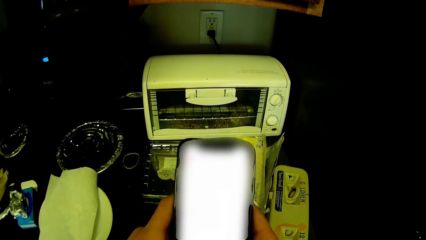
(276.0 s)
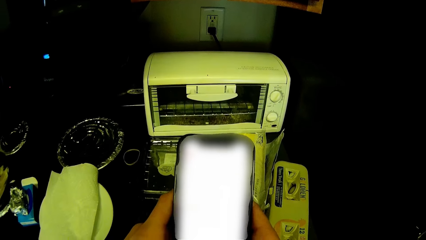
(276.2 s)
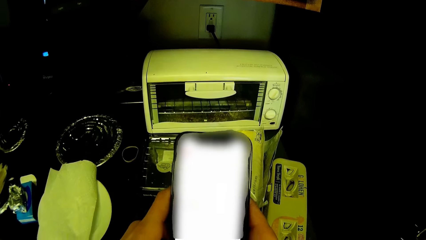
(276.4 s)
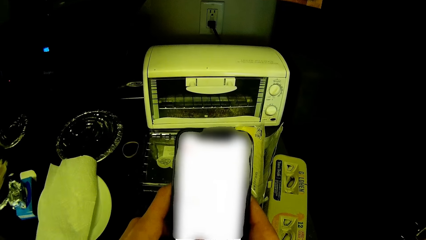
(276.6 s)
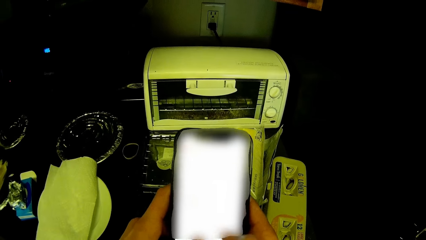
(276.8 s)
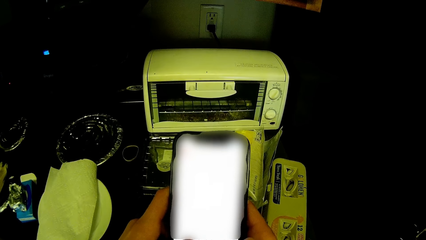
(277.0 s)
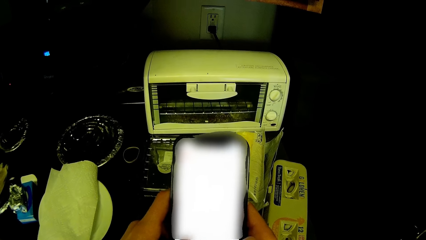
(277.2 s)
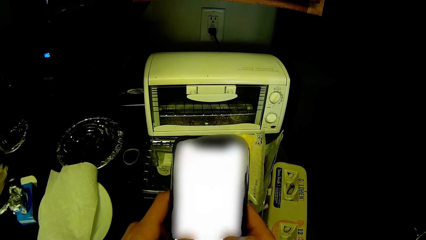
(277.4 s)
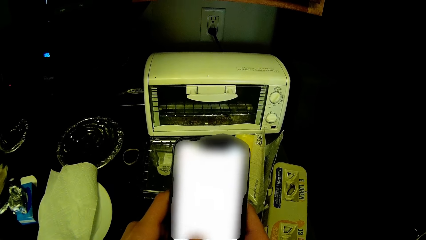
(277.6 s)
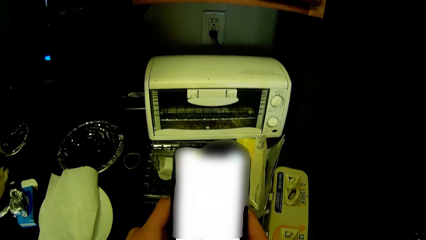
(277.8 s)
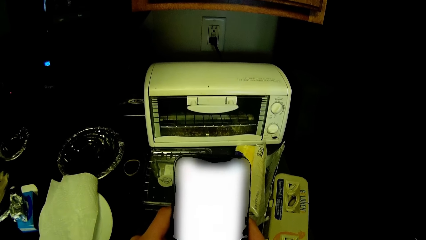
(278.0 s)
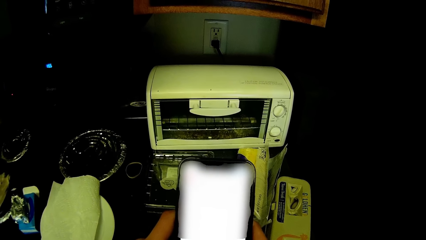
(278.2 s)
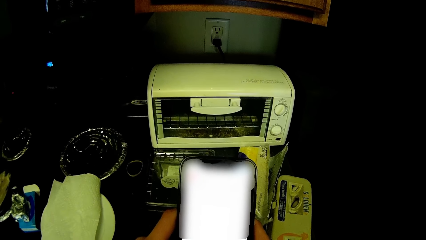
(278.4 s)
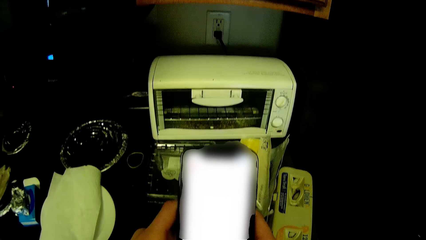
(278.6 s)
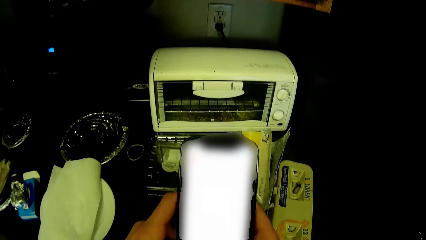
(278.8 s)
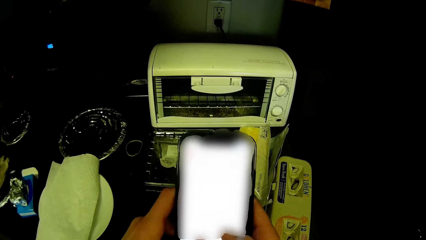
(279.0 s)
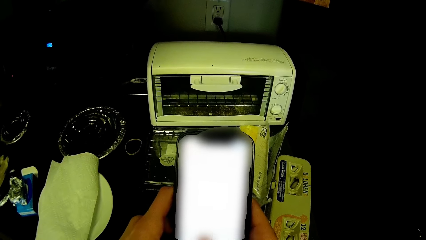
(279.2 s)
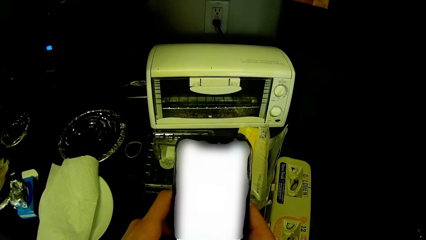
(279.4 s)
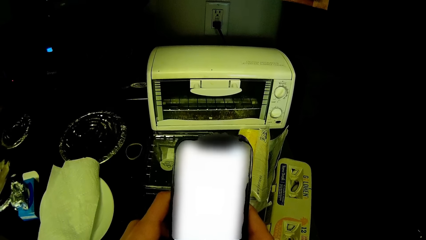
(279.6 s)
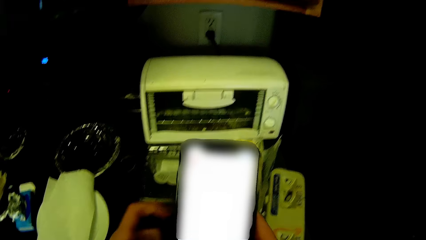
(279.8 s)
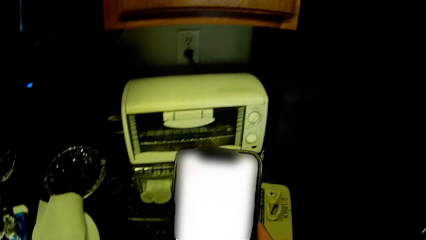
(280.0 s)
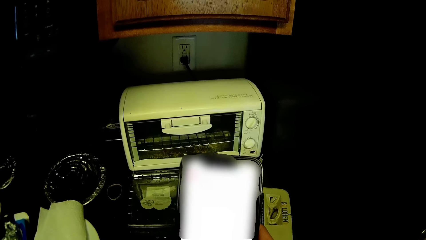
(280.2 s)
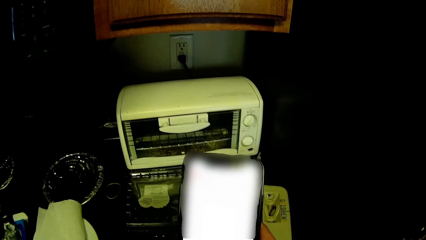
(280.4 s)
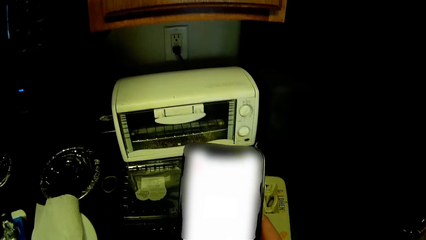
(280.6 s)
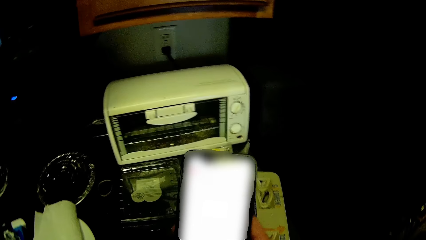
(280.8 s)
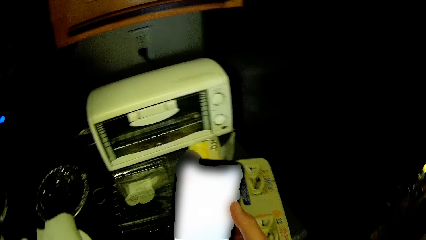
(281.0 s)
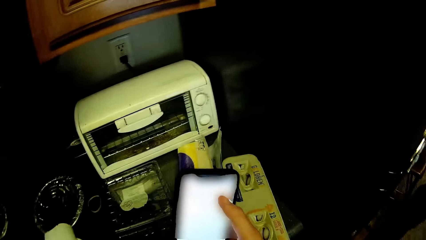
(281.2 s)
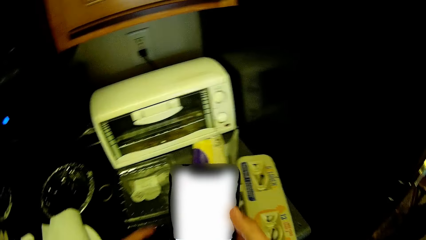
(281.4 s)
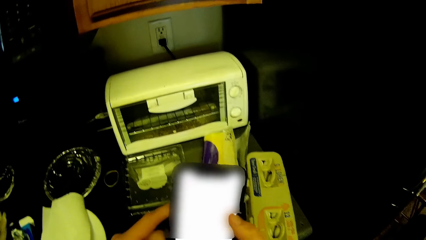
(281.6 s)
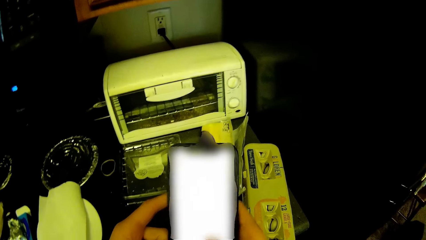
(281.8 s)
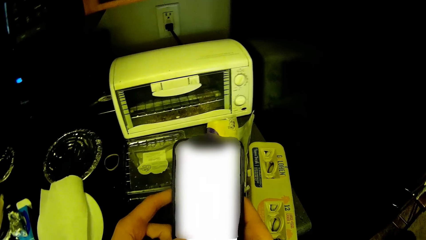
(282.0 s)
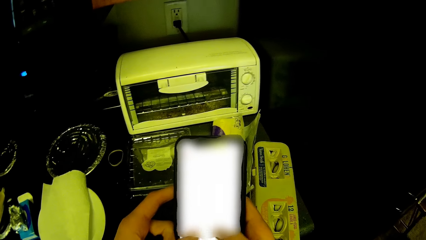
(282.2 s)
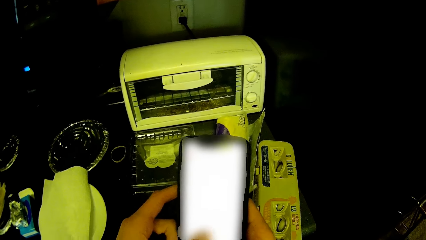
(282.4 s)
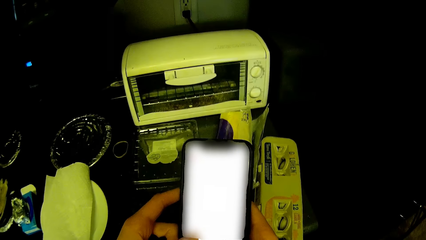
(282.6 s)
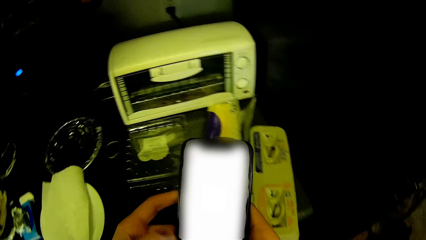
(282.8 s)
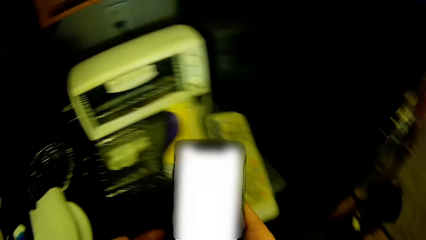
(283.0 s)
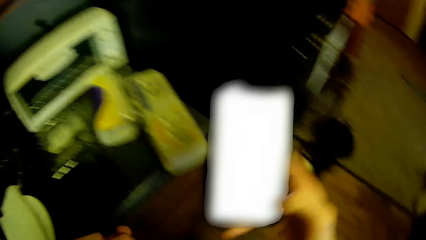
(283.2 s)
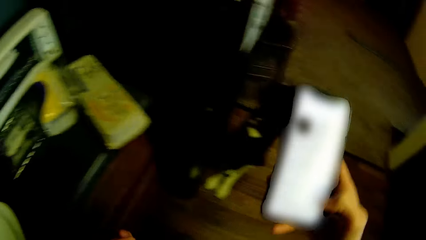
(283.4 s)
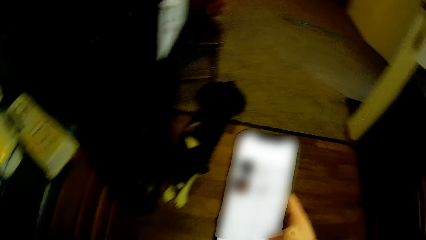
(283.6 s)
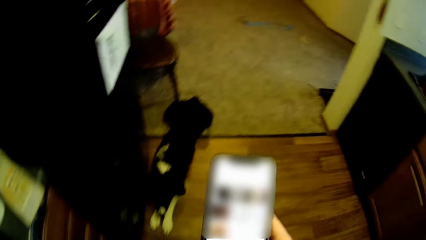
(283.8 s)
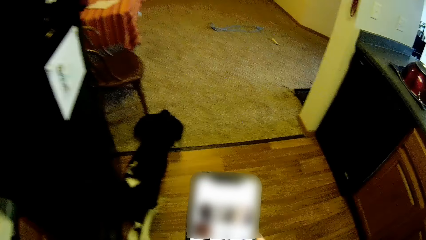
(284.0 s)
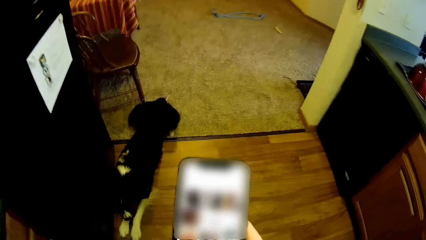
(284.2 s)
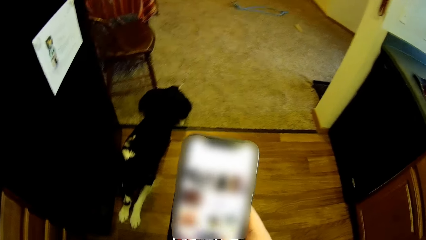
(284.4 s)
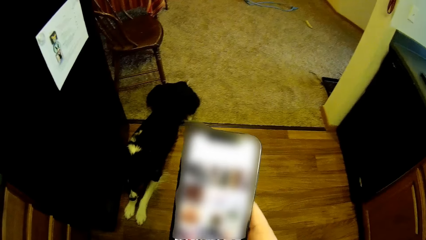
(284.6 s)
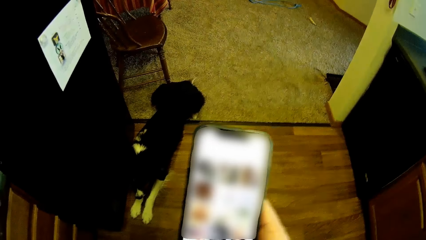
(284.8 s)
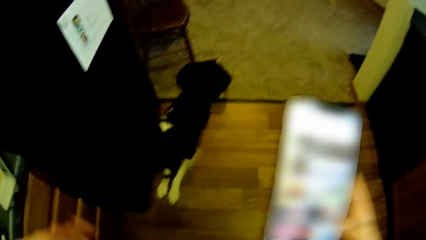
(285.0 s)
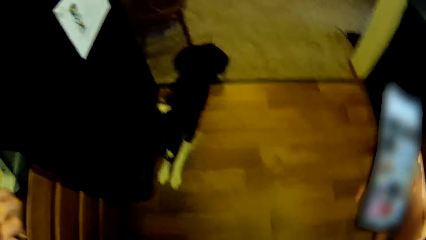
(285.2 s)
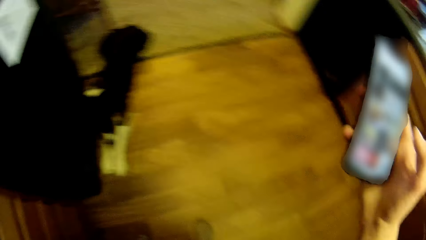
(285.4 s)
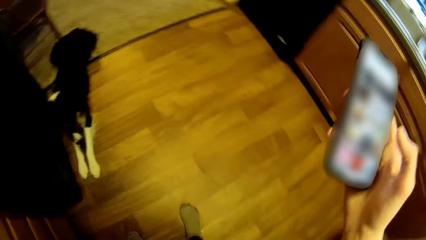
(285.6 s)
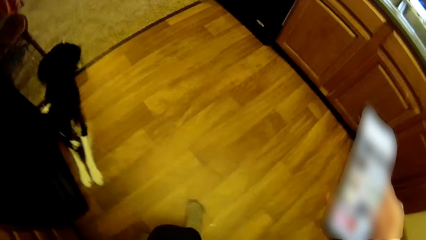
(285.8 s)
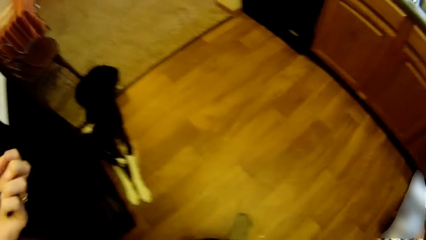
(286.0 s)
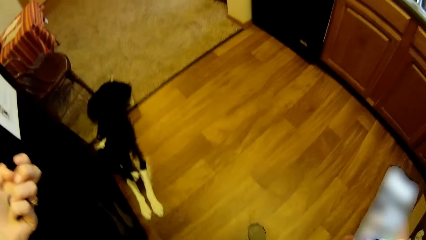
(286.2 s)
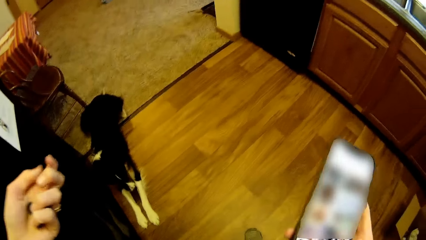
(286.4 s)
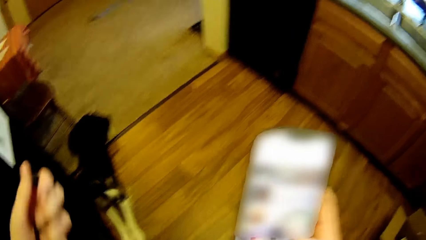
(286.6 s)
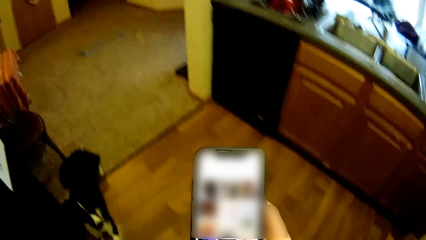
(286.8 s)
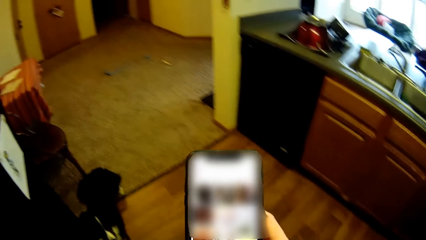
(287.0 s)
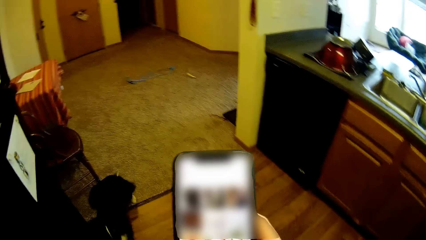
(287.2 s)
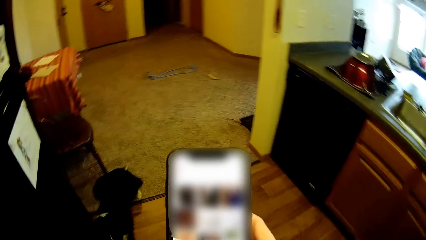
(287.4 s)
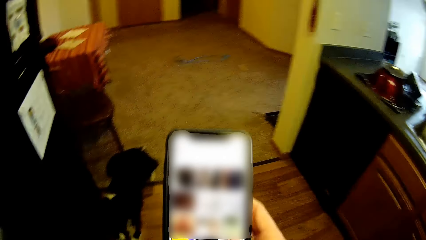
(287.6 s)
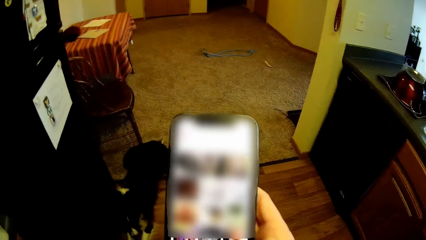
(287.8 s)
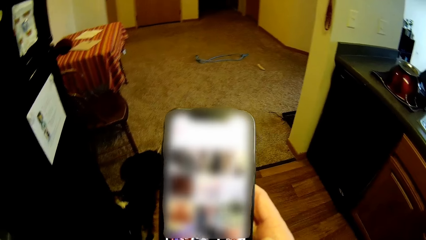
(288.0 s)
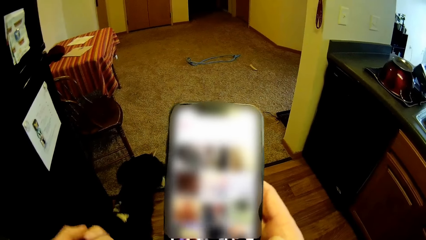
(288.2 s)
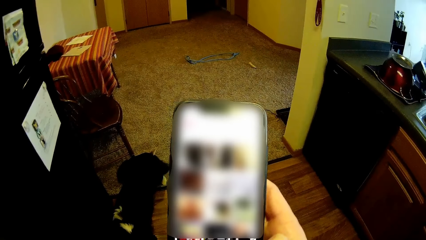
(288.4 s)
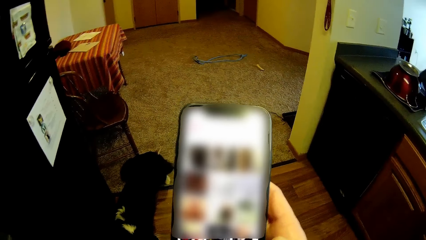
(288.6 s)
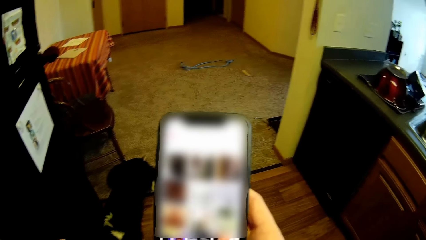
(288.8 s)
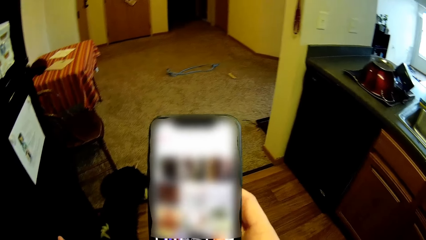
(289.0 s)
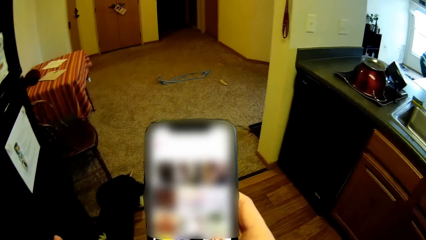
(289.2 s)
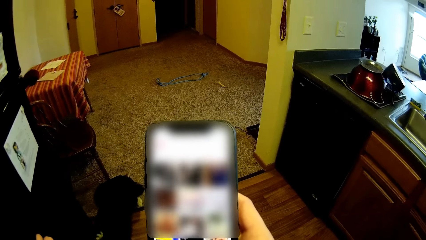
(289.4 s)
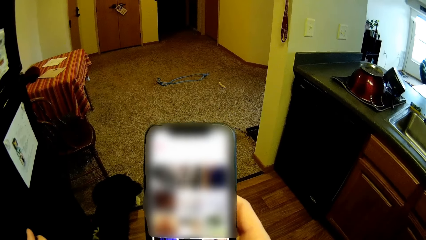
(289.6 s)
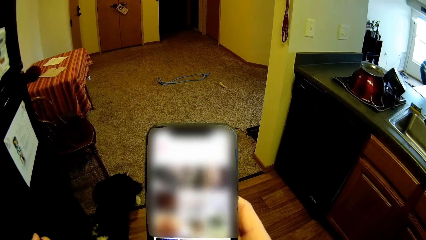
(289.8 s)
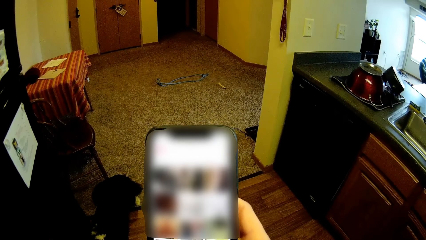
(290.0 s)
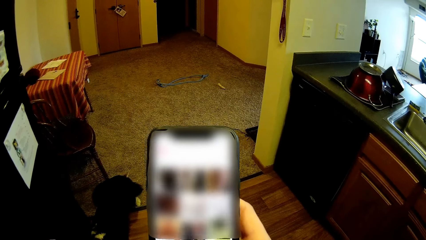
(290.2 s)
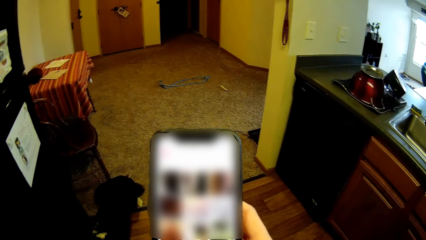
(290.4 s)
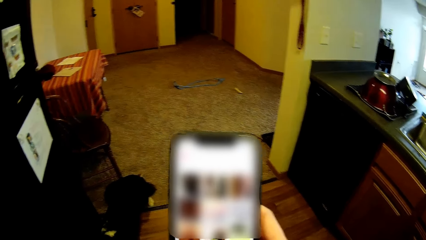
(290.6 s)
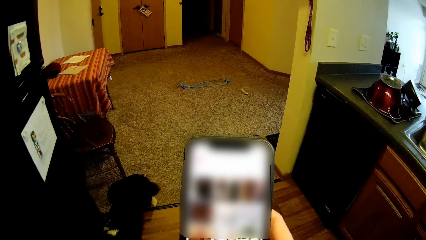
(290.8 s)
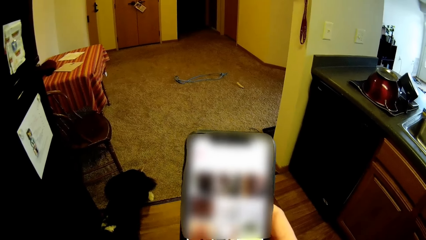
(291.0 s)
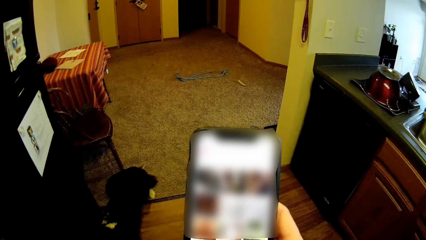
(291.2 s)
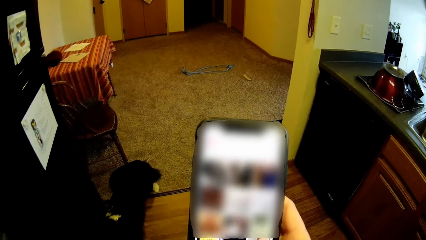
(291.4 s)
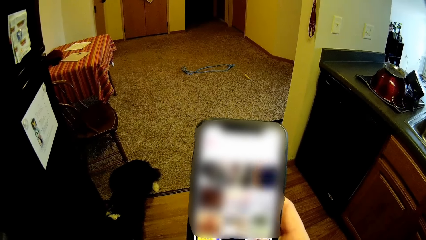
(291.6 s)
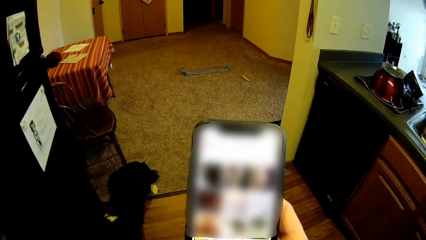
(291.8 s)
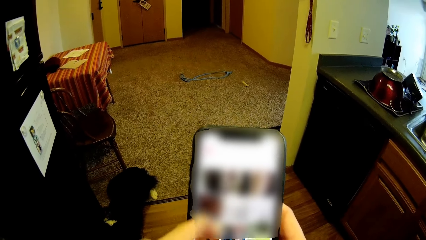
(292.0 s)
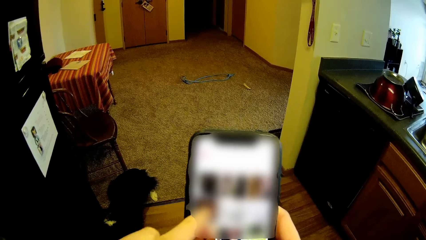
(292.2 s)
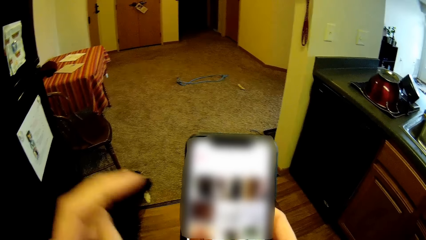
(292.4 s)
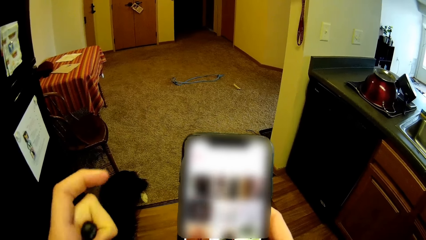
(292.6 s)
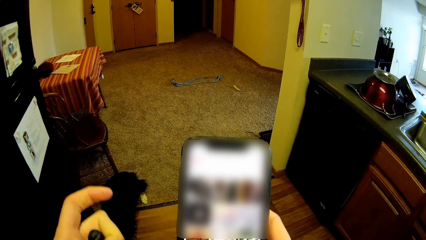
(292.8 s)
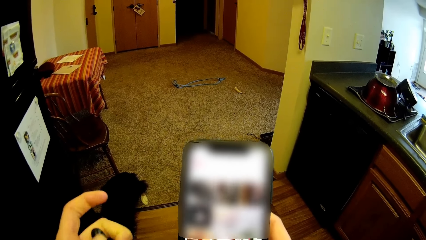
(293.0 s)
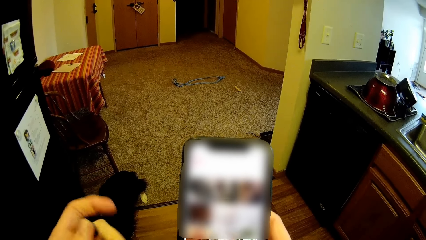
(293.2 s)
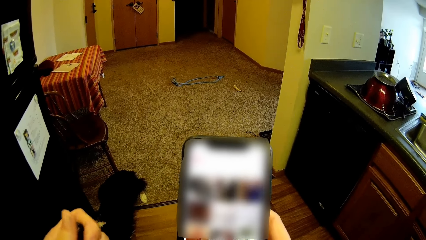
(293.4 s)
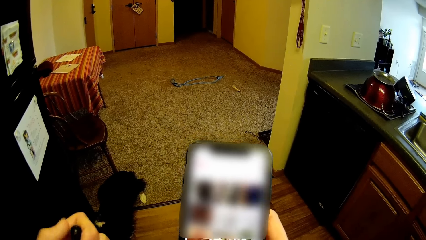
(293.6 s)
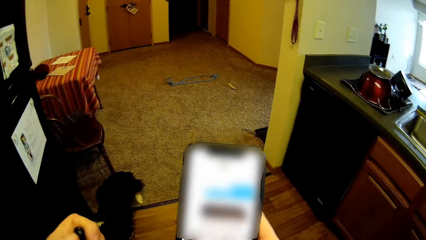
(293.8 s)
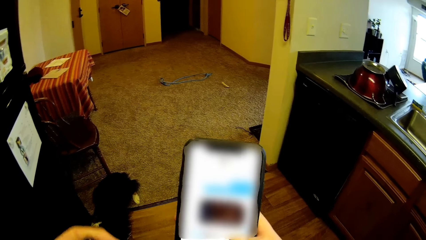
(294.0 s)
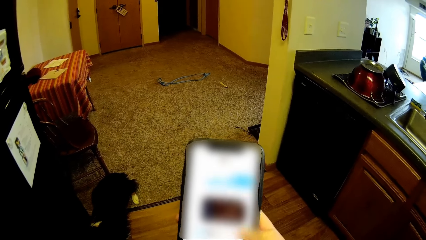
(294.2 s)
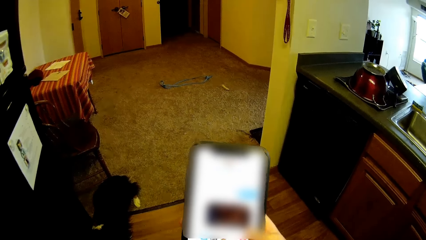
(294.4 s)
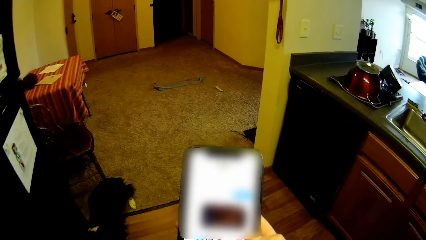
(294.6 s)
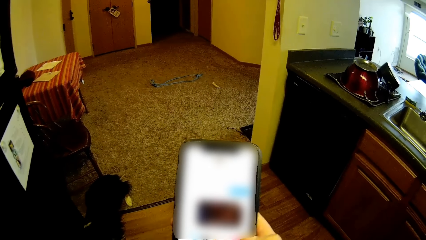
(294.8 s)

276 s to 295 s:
The camera wearer uses the phone. She uses the phone again. She removes her left hand from the mobile phone. She presses the phone screen with her right thumb. She holds the mobile phone with both hands. She uses the phone. She removes her left hand from the mobile phone. She presses the phone screen with her right thumb. She moves both hands. She dials the cellphone. She moves the left hand.
